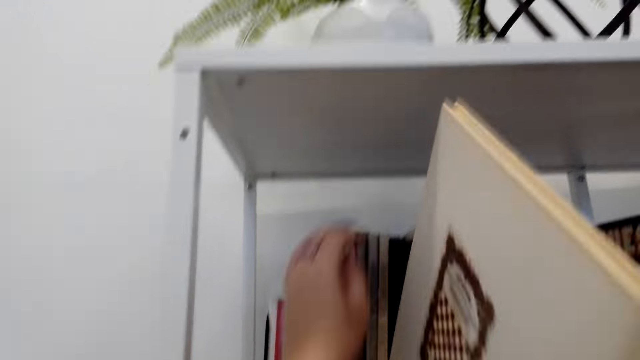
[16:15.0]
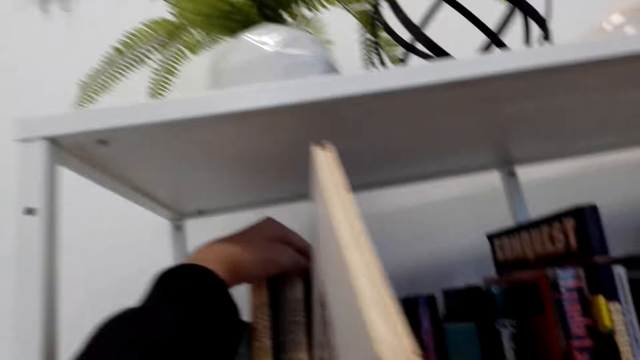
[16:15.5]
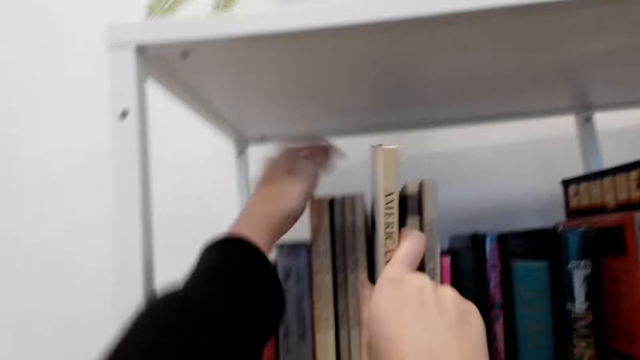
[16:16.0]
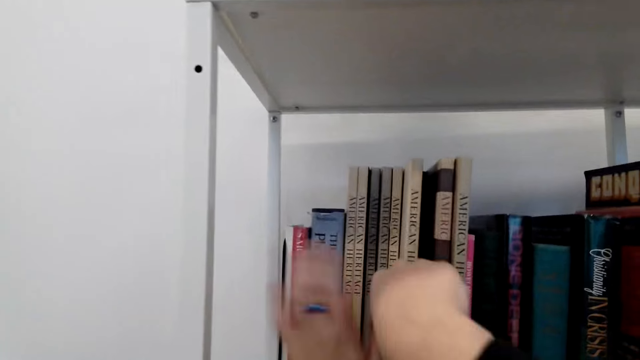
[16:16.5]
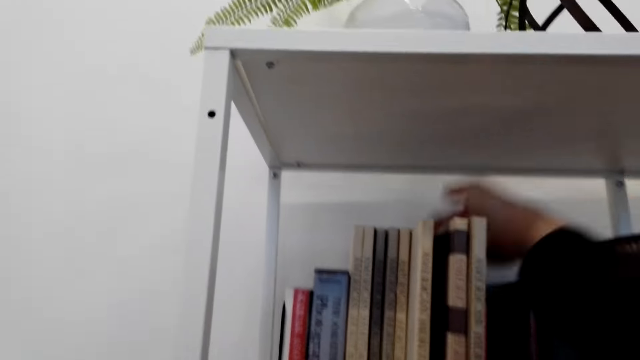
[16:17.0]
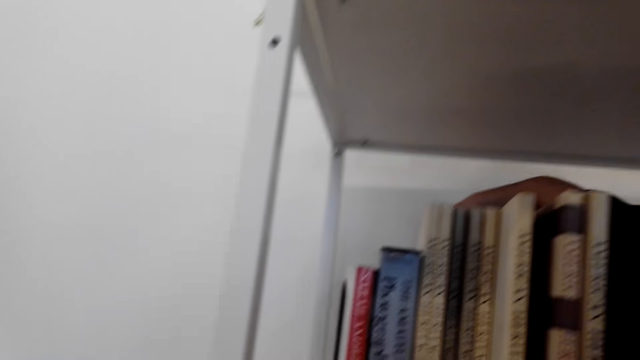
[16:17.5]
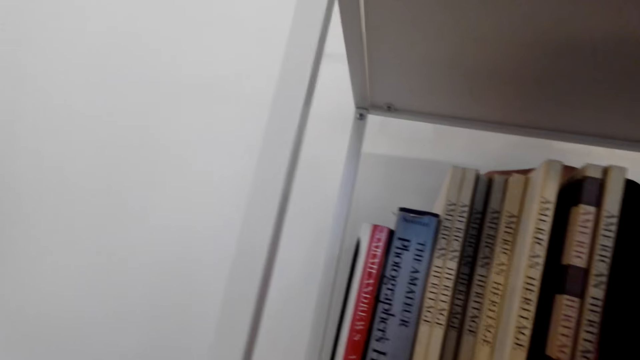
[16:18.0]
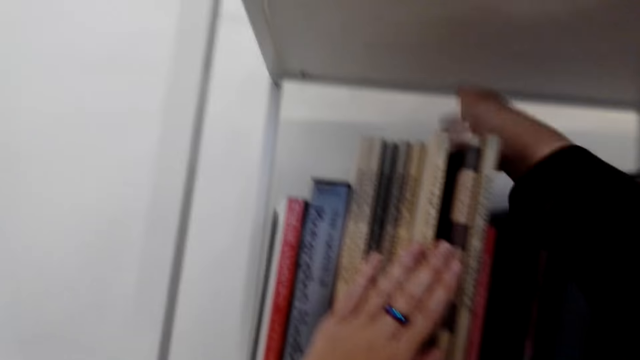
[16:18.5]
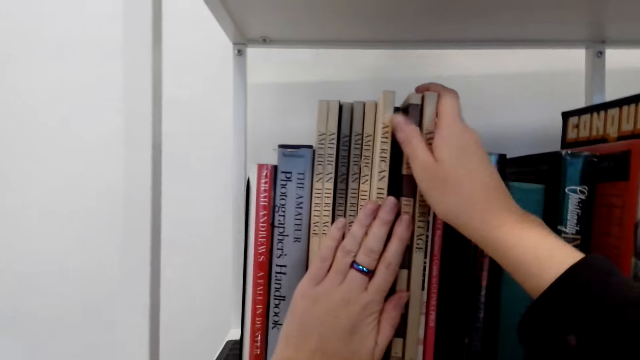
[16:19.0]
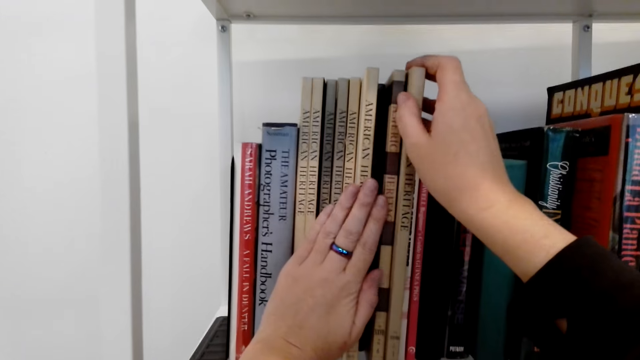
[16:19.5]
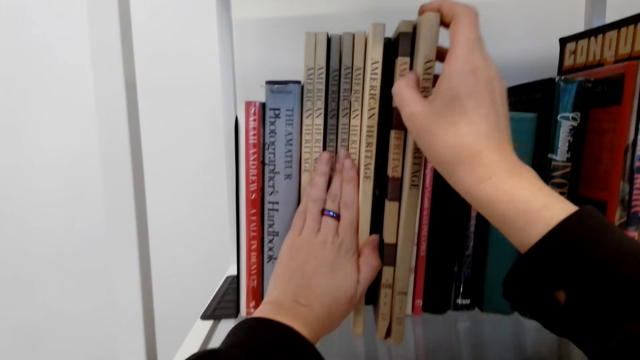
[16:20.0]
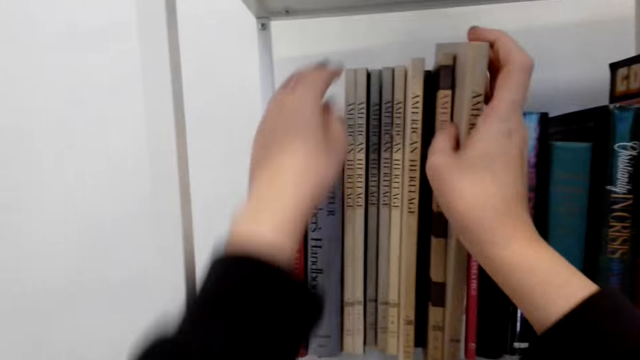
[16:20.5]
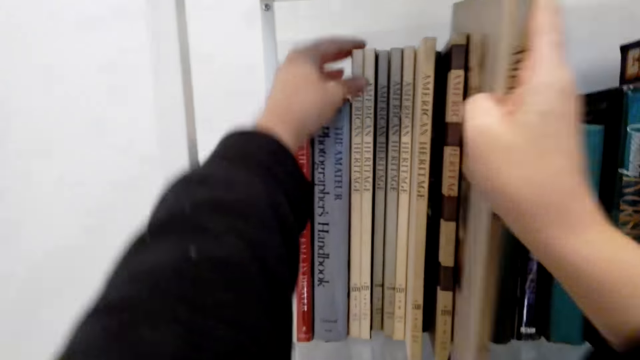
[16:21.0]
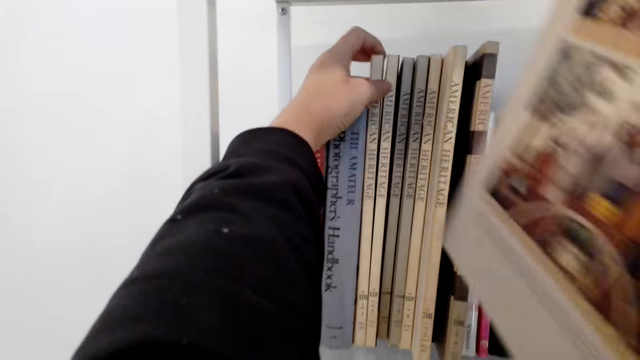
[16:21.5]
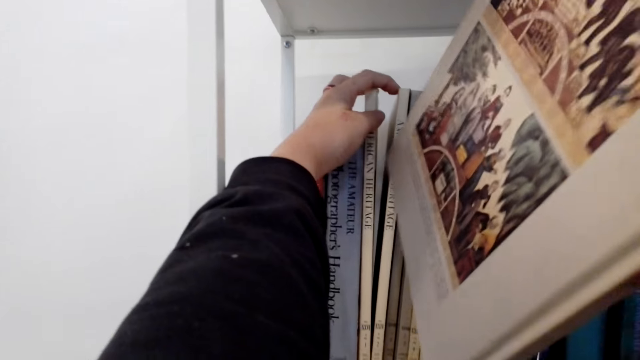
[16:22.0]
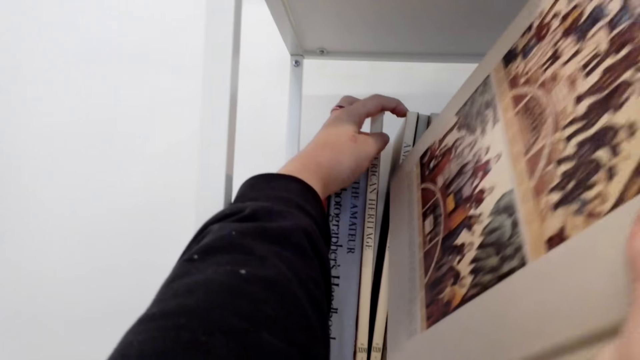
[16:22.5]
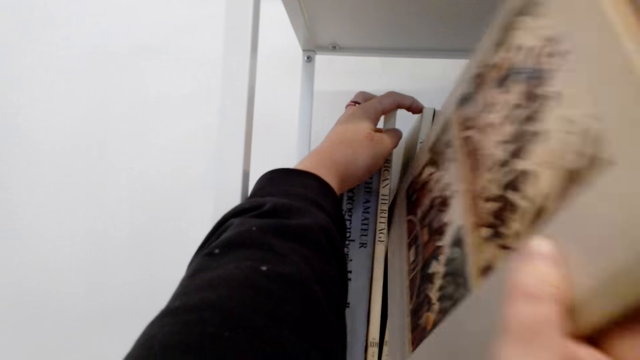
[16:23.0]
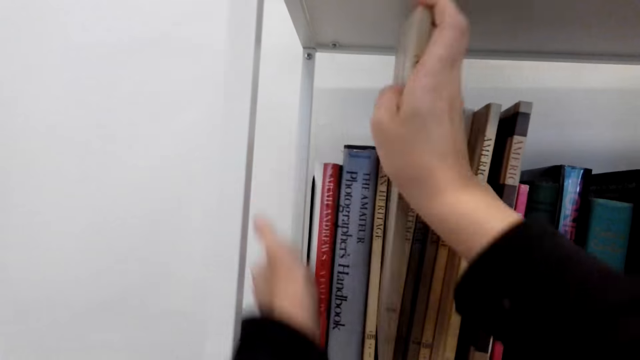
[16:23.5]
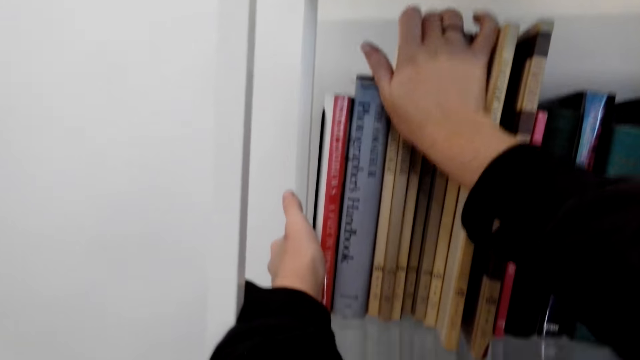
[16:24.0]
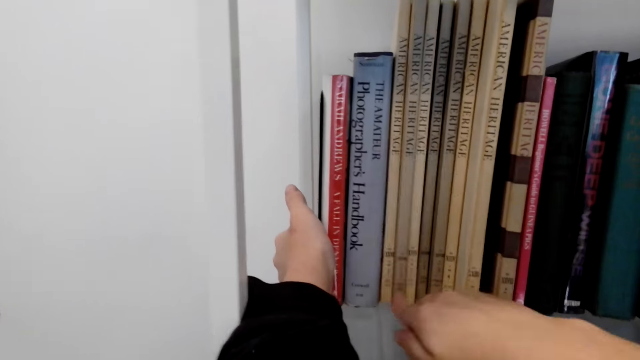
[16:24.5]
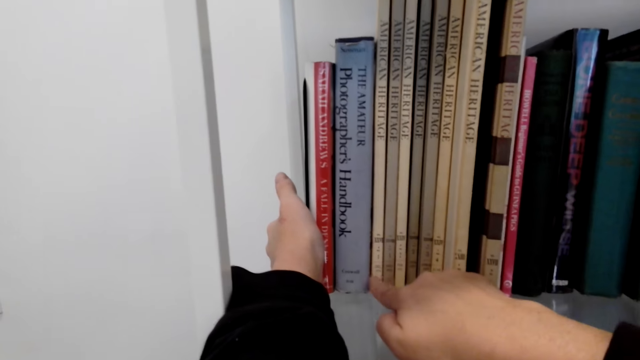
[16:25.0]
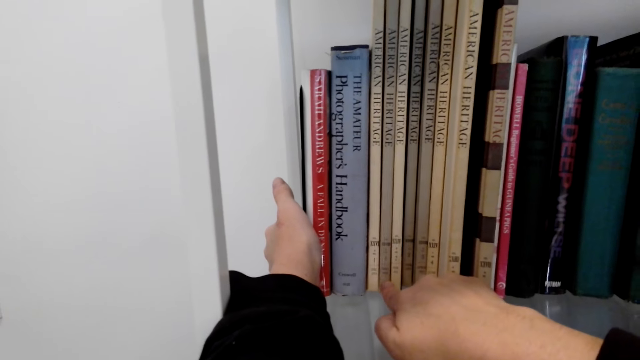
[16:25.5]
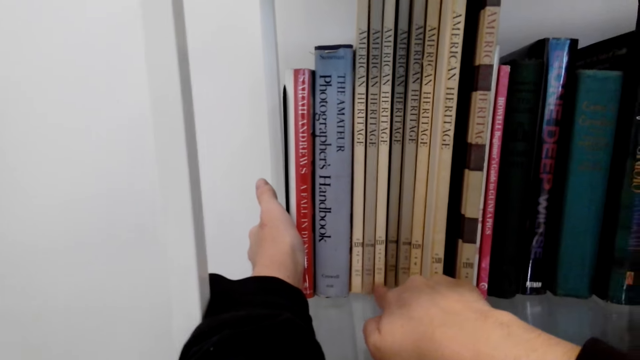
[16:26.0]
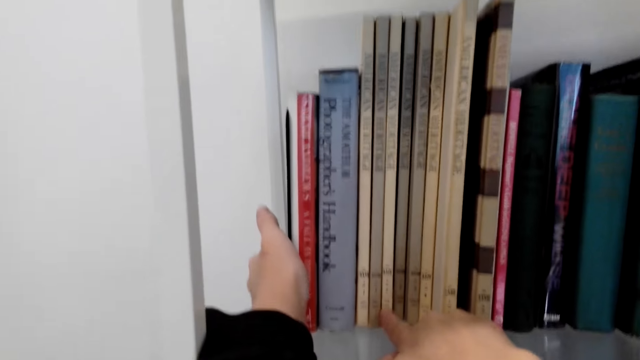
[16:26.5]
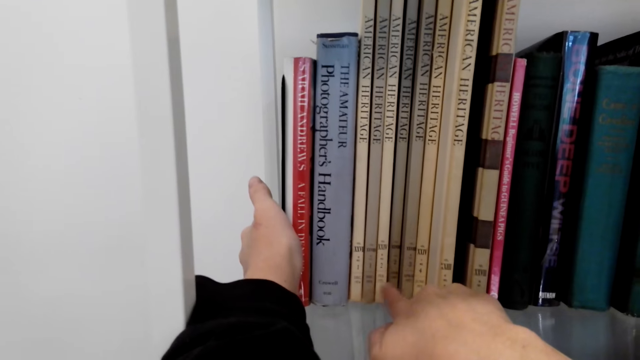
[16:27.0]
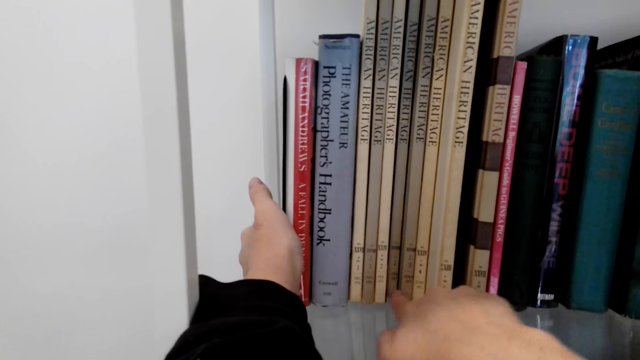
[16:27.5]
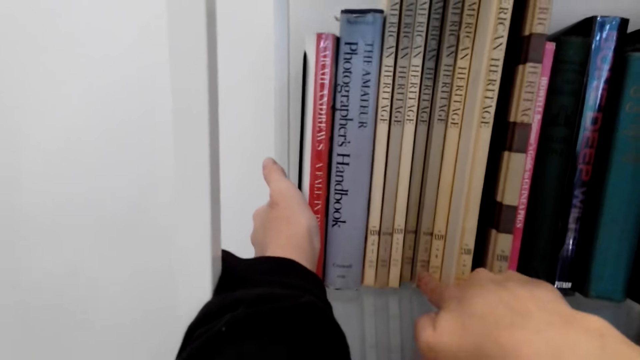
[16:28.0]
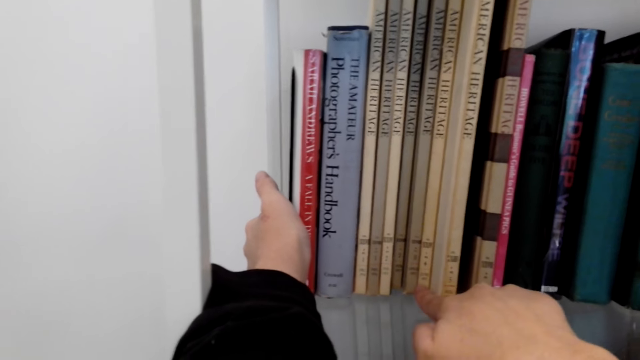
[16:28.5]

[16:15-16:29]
The camera wearer puts a book on the shelf. They arrange the books on the shelf. They remove the books from the shelf. They put the book on the shelf. They count the books on the shelf.

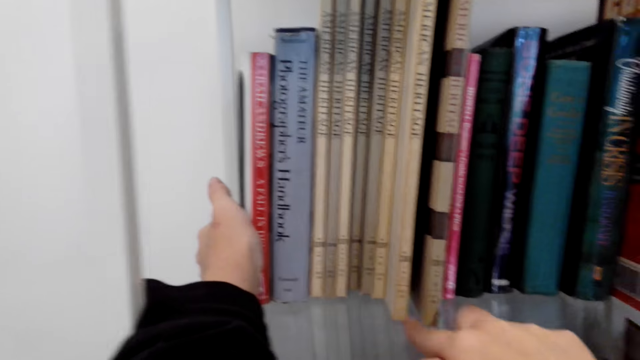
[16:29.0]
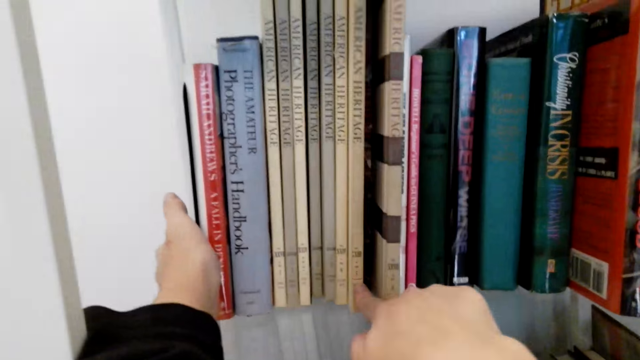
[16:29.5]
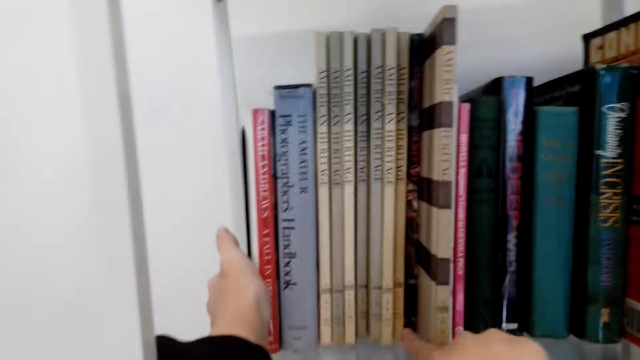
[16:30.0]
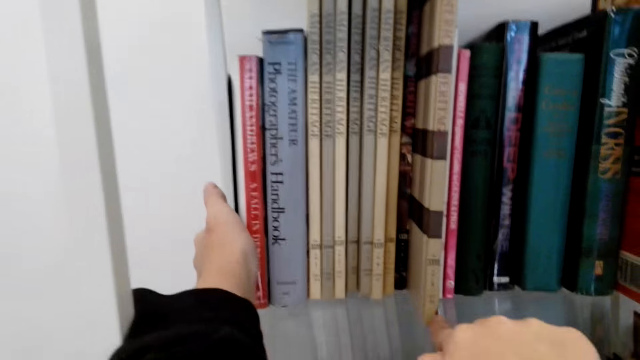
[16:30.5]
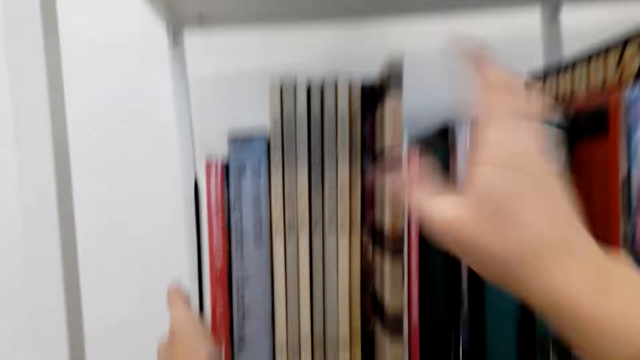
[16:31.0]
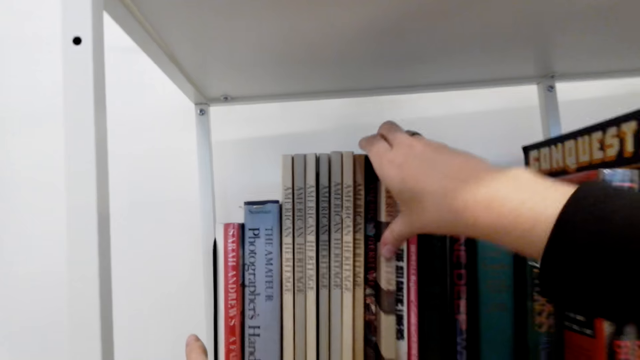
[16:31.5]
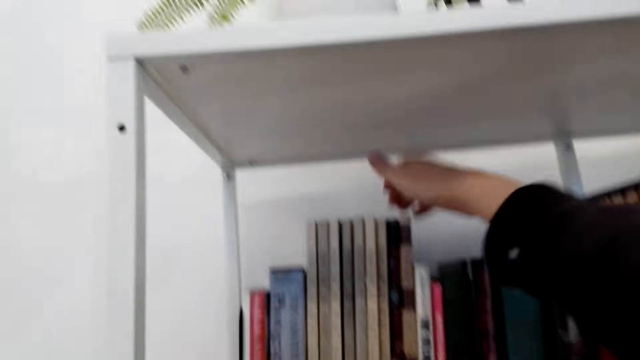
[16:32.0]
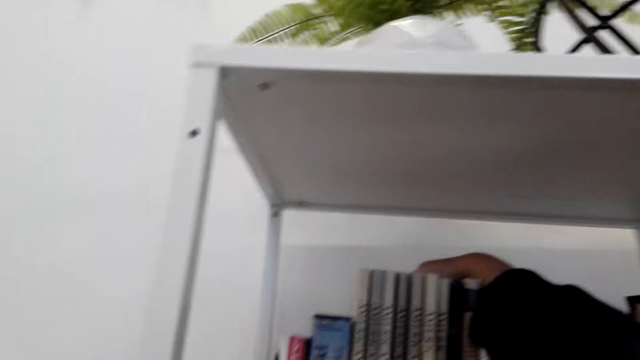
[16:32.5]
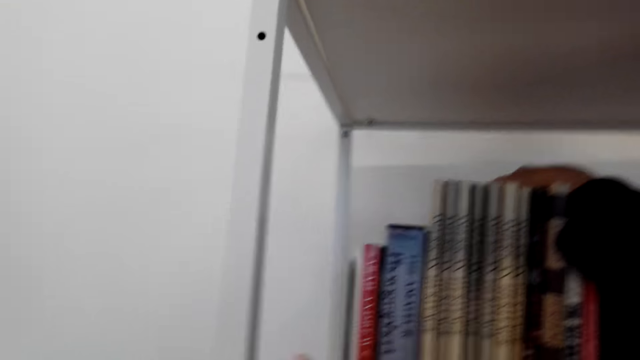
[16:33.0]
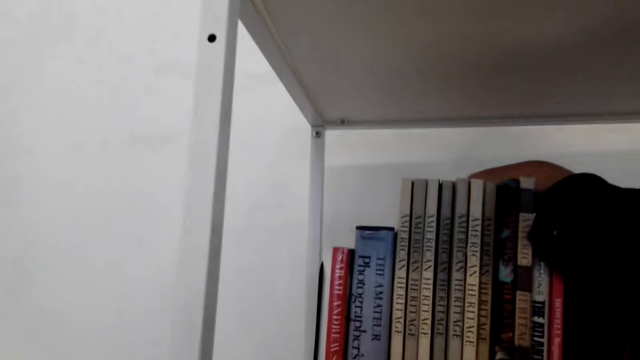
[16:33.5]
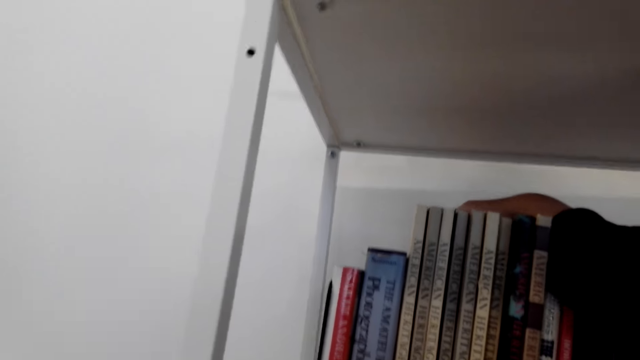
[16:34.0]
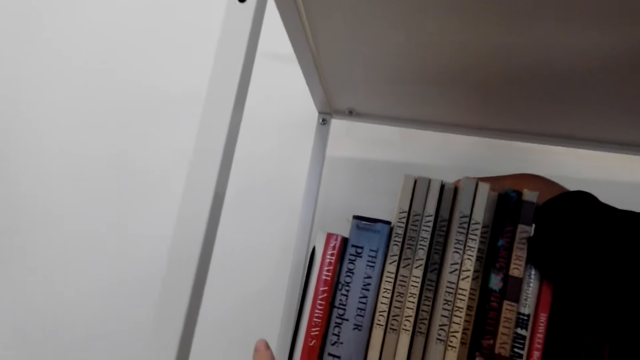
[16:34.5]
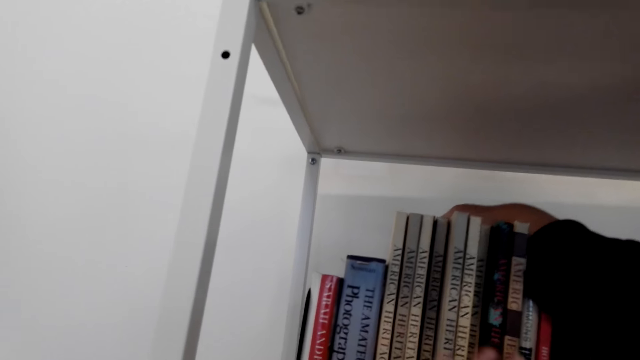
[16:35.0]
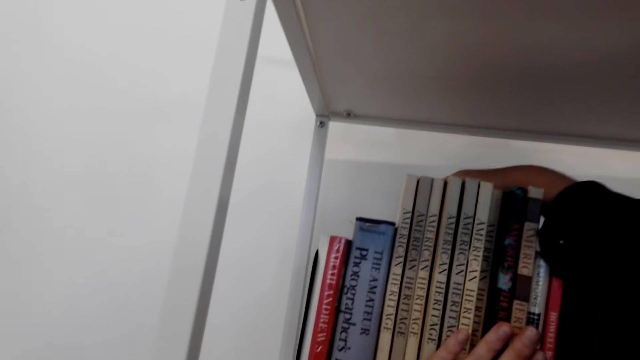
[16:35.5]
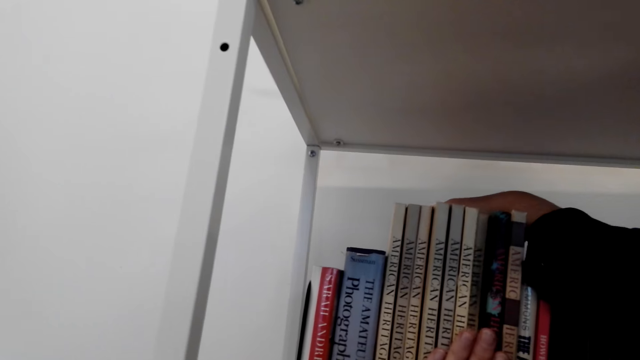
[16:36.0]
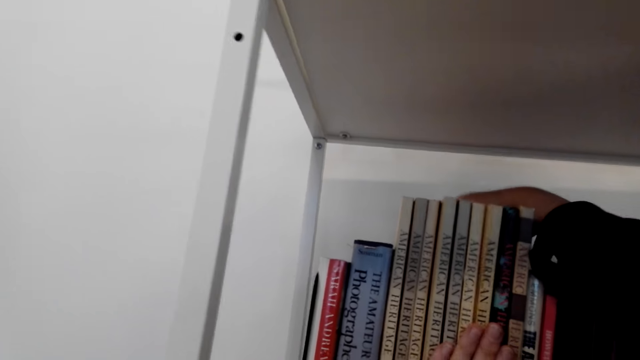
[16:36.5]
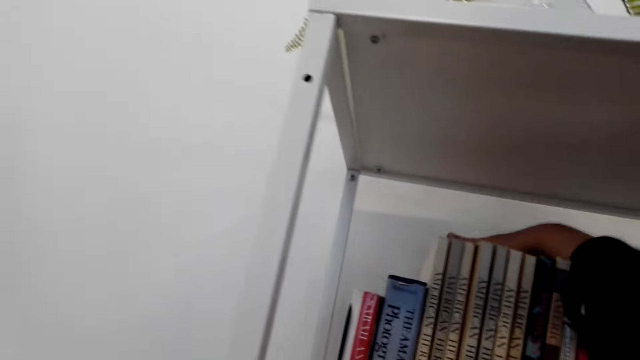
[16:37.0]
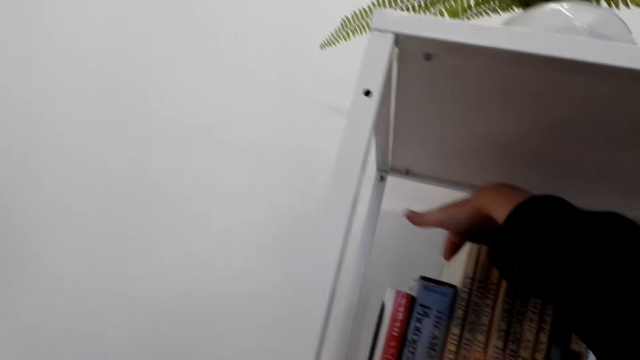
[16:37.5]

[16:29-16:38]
The camera wearer arranges the books on the shelf.
